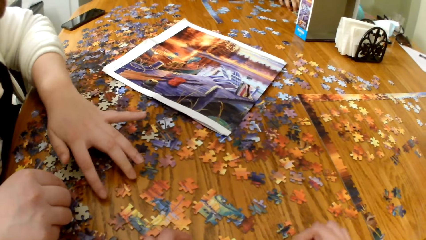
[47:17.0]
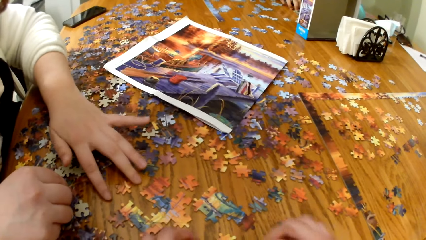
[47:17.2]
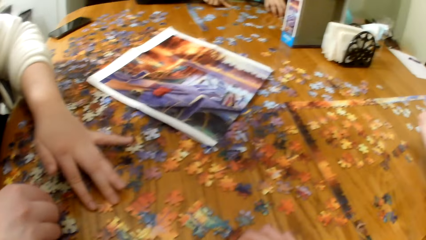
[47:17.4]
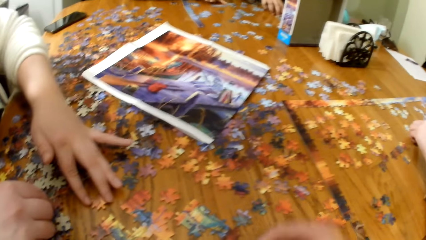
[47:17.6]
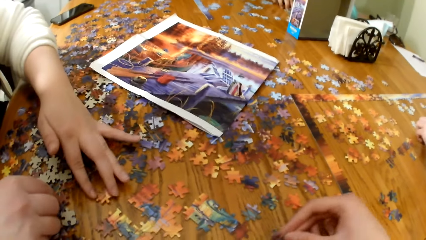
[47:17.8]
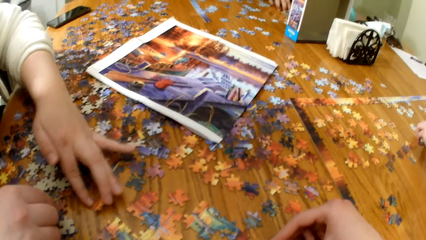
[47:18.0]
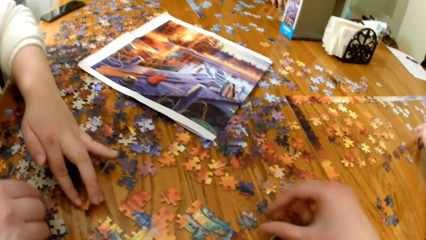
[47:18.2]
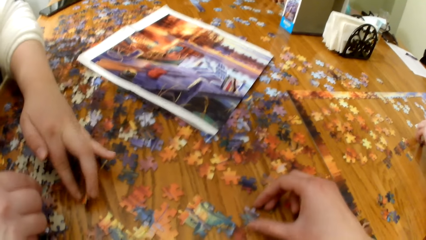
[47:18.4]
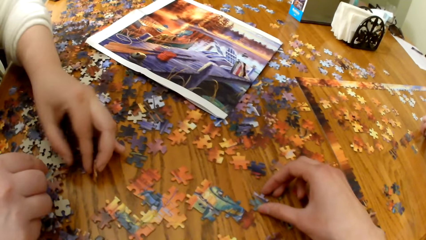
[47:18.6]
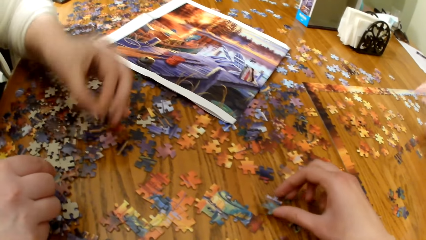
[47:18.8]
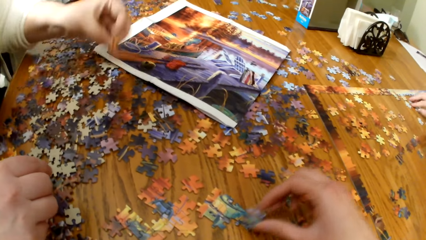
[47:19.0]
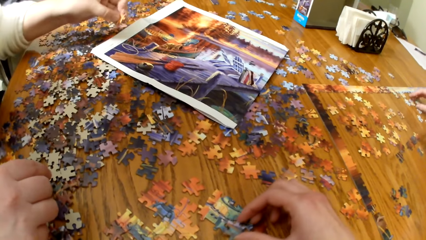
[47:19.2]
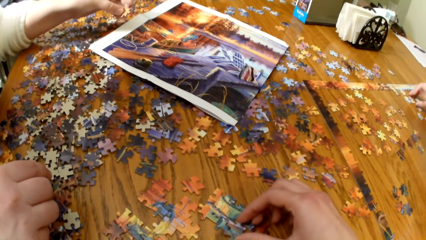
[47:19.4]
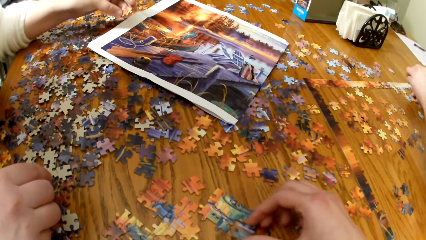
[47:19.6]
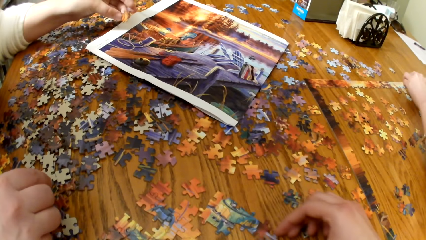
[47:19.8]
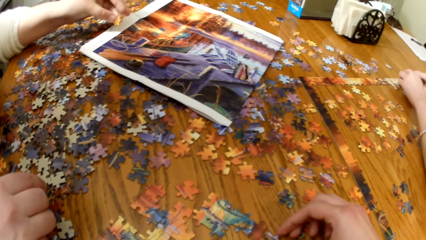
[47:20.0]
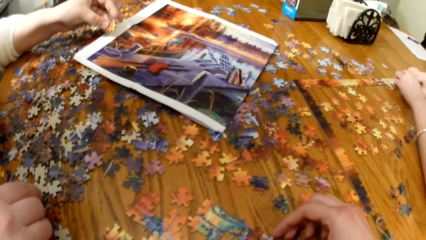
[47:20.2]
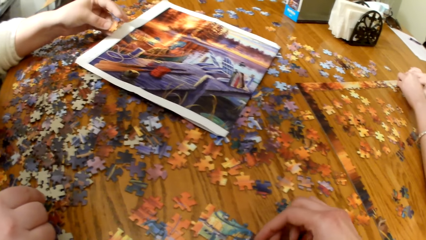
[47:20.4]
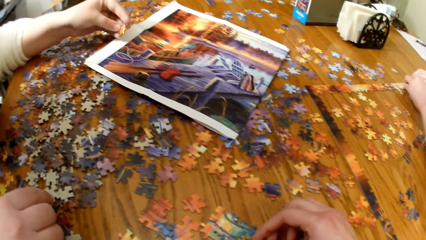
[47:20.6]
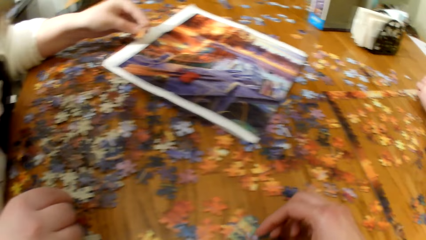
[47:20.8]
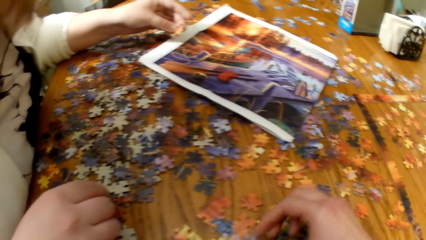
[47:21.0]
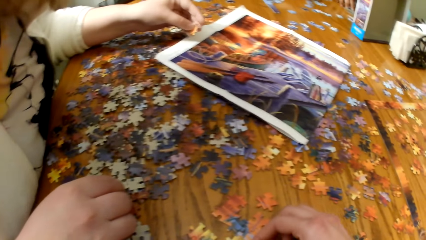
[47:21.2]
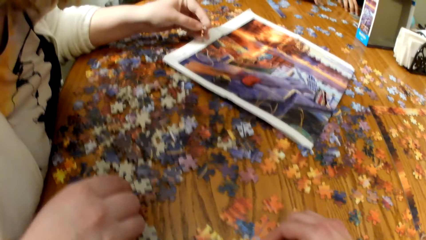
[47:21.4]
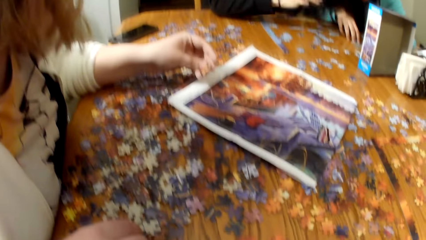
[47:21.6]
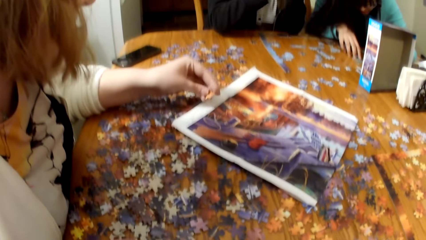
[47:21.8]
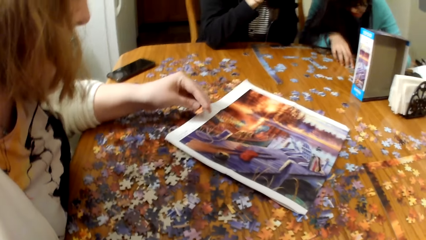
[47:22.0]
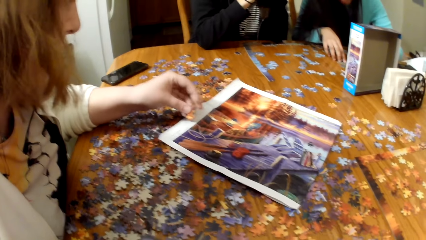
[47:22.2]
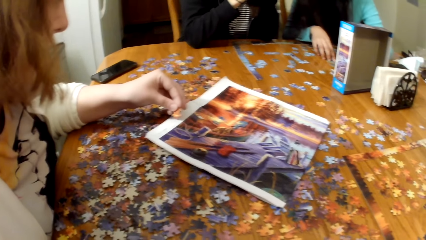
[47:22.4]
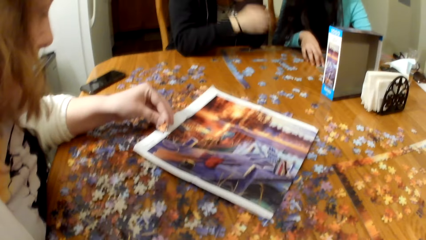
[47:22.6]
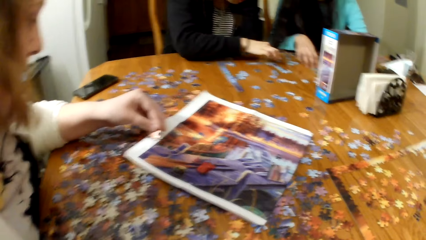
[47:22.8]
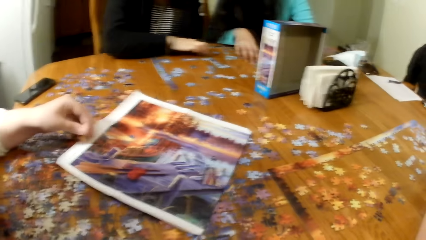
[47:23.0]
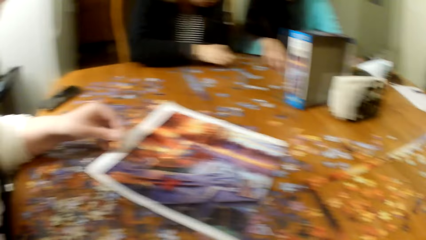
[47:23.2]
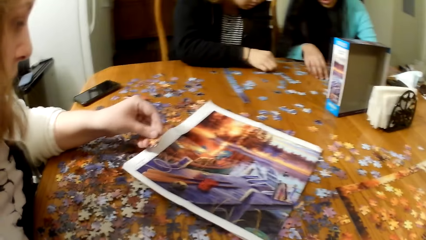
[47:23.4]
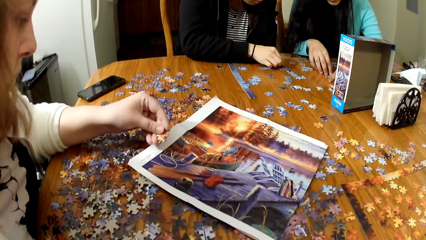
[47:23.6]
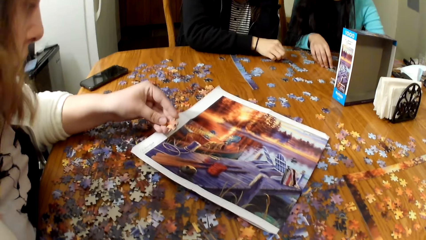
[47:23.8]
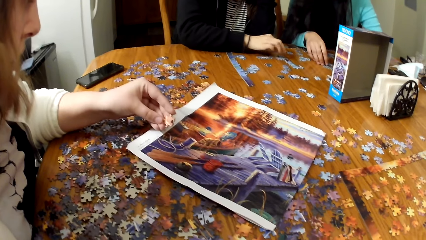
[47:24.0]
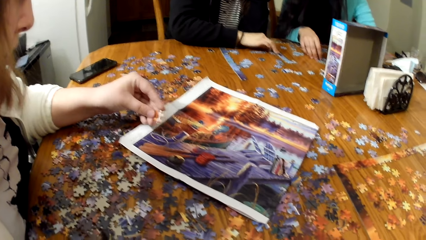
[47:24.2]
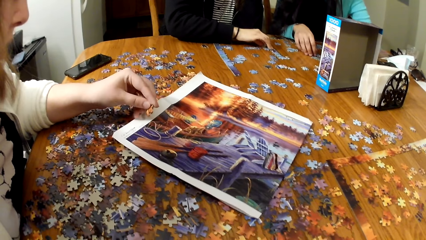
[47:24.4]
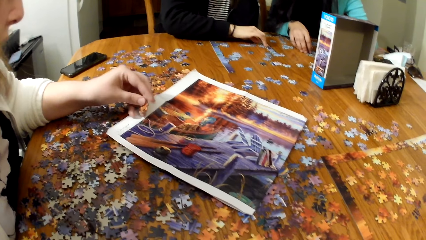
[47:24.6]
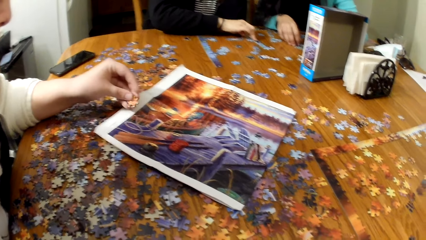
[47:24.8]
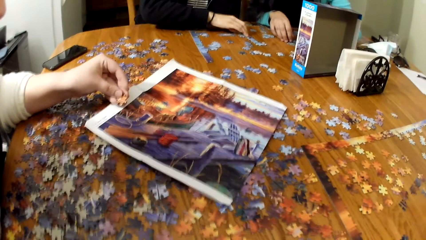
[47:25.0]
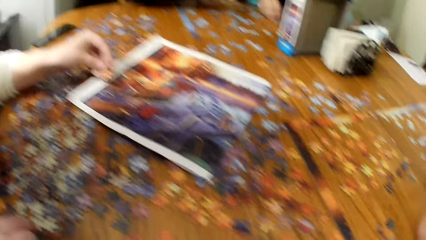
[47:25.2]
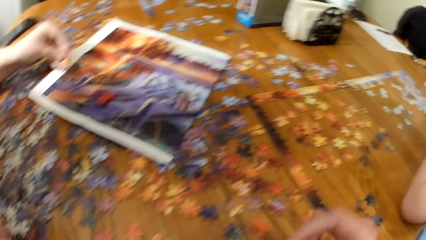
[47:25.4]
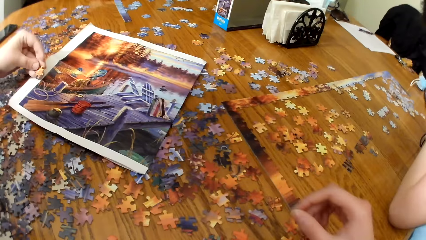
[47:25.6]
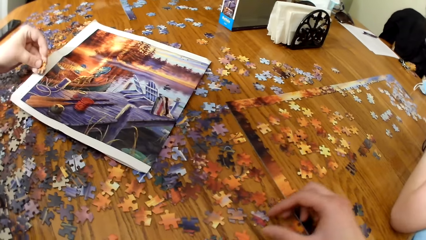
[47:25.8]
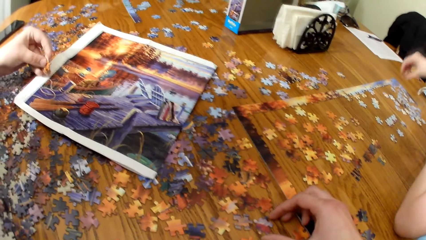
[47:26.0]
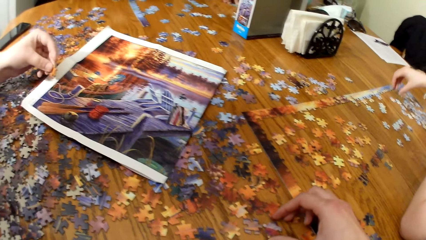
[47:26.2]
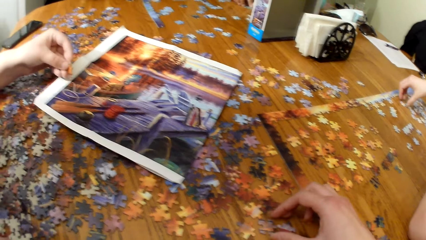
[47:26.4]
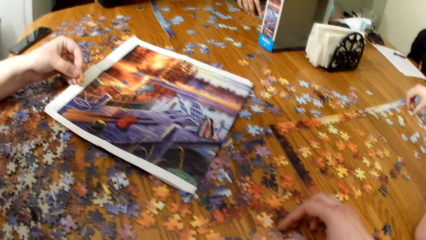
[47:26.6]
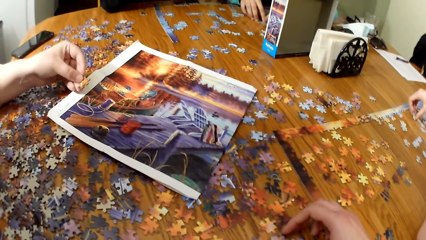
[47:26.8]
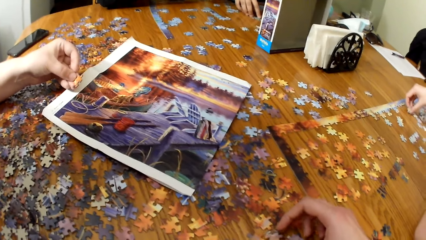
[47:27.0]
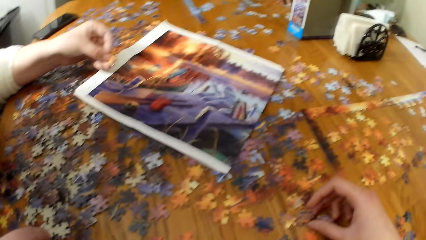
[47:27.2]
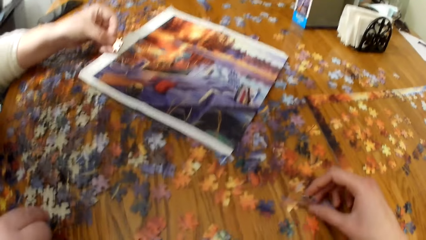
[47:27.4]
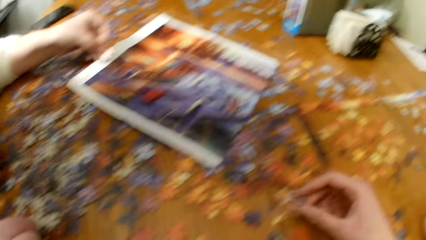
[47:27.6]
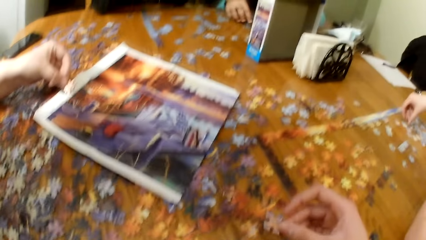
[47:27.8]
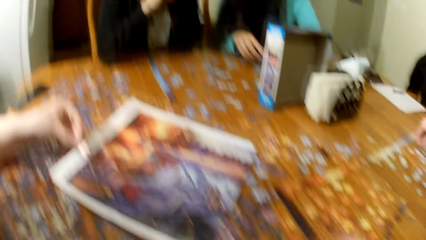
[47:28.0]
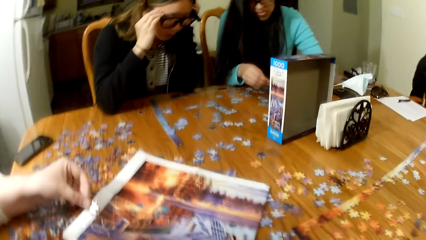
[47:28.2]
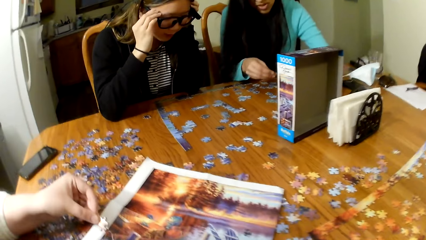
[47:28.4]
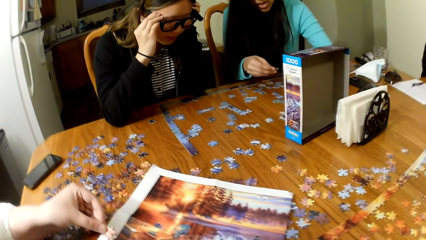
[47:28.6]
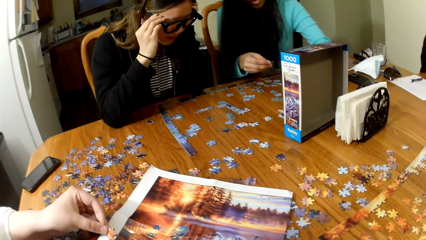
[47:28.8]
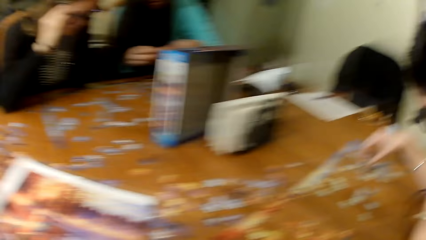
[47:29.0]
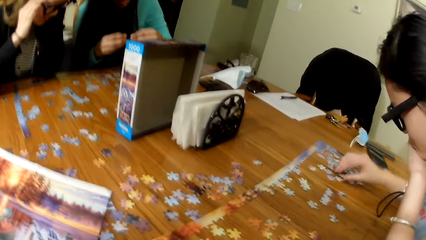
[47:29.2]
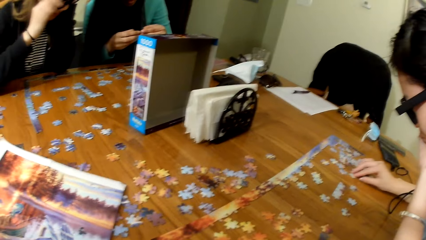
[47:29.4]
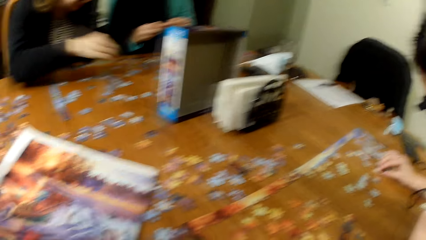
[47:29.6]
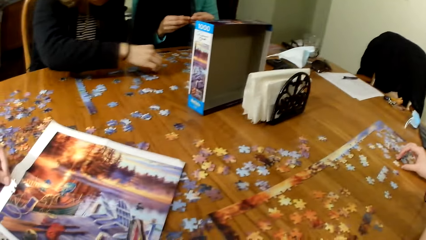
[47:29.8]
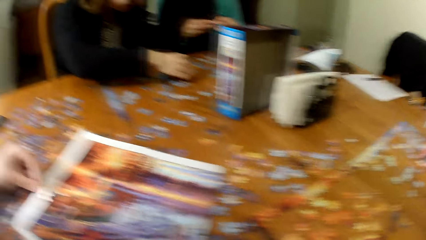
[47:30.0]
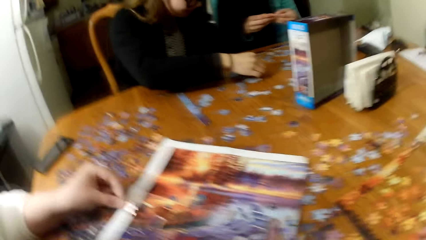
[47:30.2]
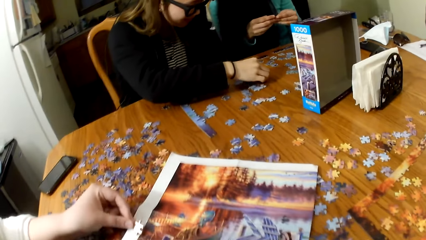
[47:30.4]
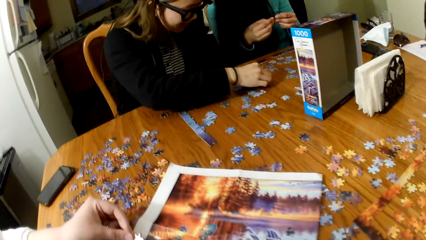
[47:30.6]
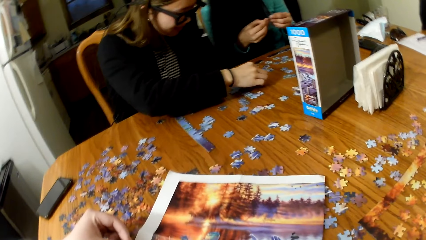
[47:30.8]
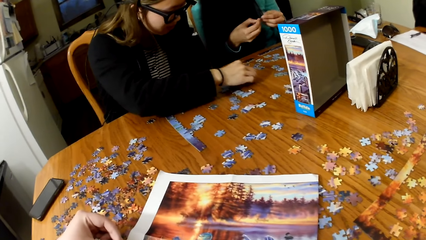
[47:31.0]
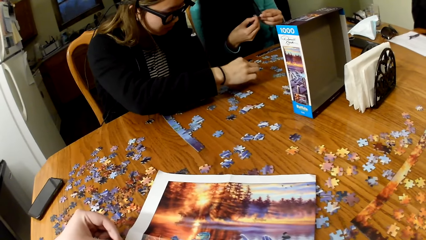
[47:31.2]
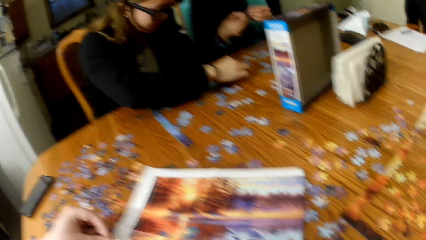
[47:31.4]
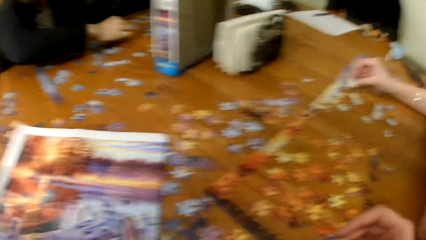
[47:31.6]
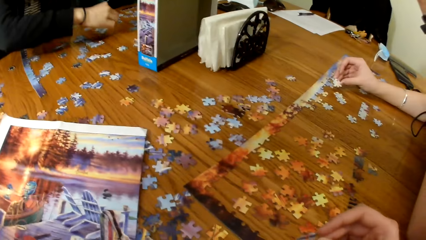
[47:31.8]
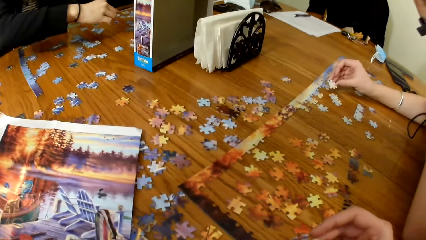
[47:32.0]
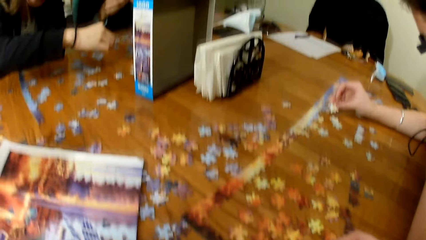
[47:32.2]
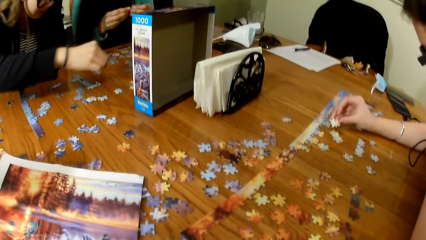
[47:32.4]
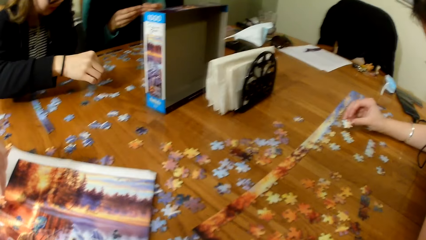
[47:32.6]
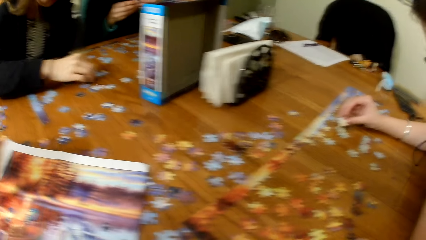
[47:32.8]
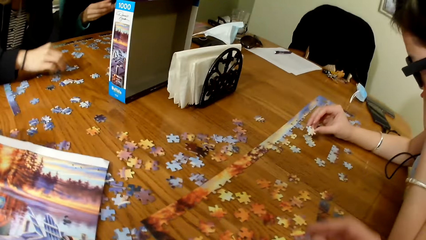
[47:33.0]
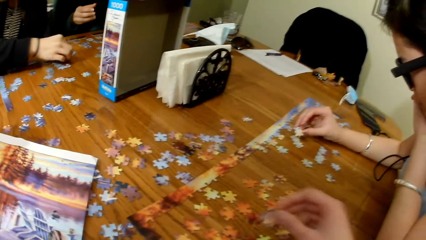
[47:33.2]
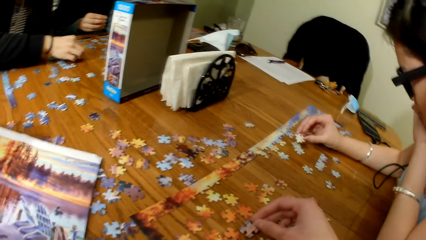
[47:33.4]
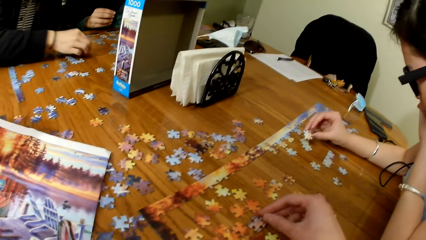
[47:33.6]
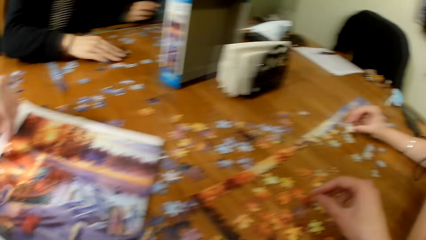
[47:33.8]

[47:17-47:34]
The camera wearer plays the jigsaw puzzle. A lady holds the jigsaw puzzle. Another lady plays the jigsaw puzzle.
